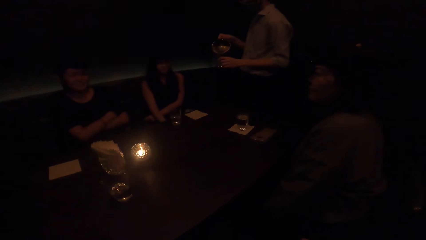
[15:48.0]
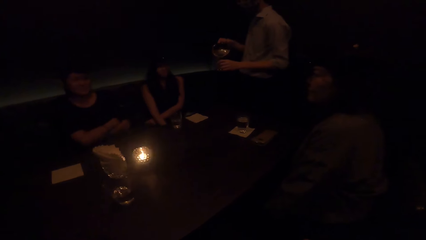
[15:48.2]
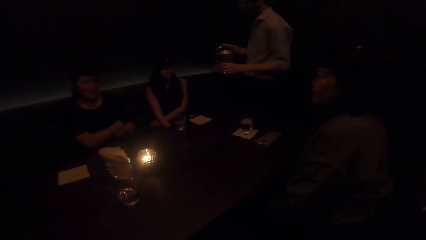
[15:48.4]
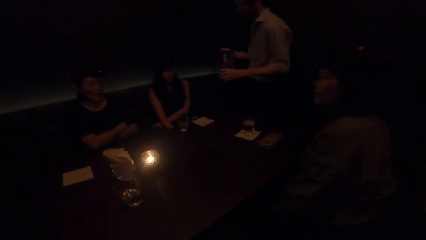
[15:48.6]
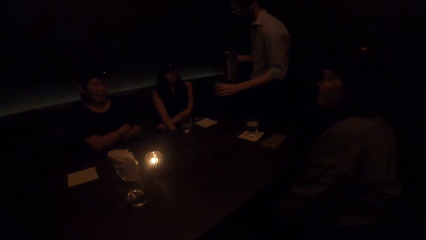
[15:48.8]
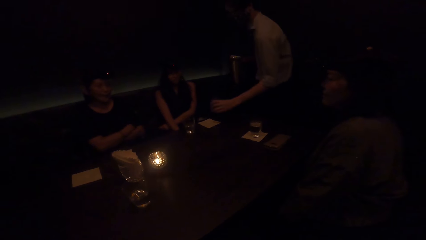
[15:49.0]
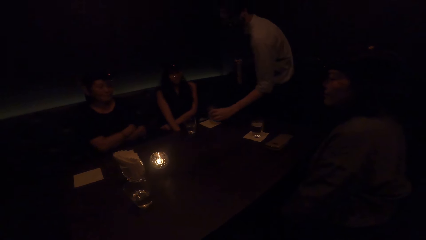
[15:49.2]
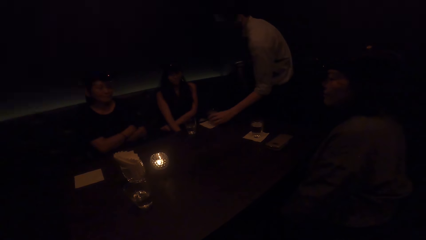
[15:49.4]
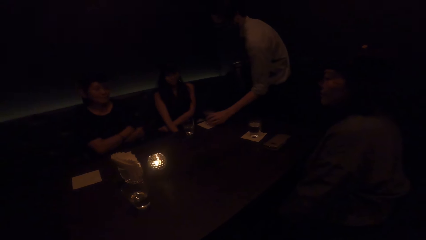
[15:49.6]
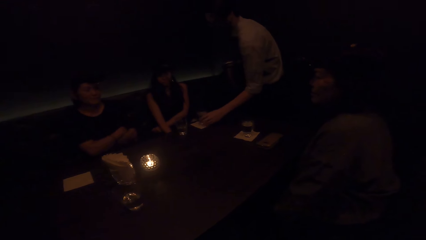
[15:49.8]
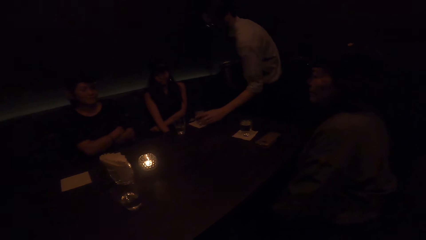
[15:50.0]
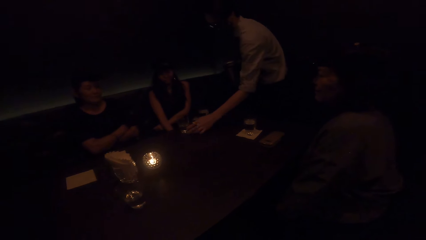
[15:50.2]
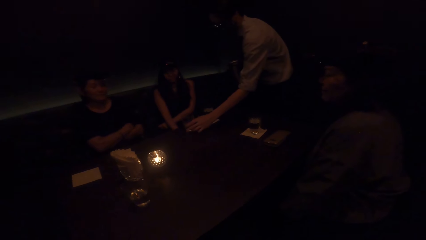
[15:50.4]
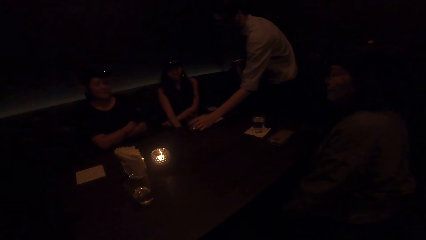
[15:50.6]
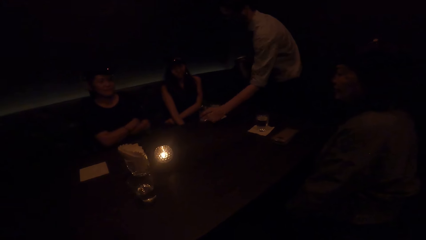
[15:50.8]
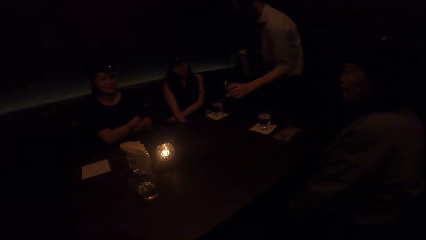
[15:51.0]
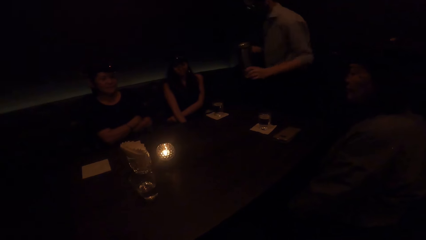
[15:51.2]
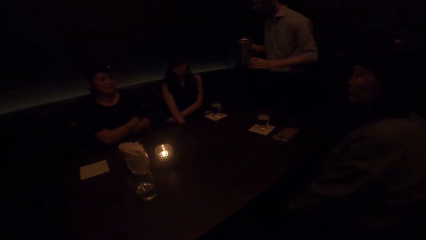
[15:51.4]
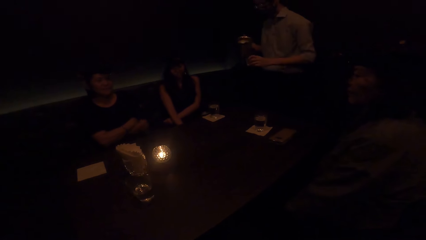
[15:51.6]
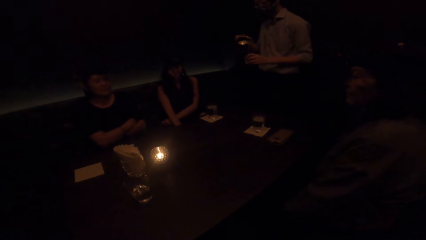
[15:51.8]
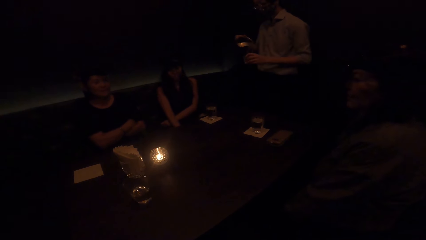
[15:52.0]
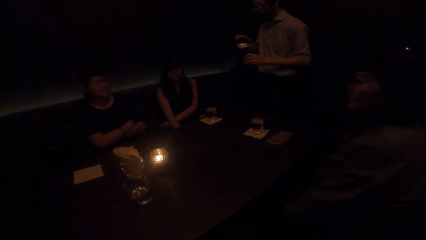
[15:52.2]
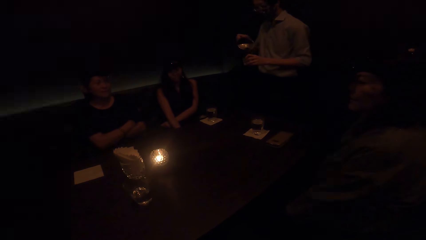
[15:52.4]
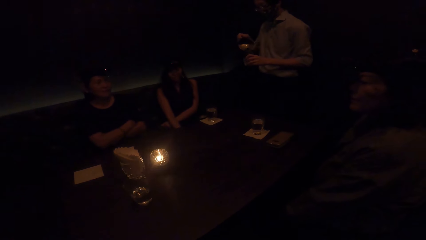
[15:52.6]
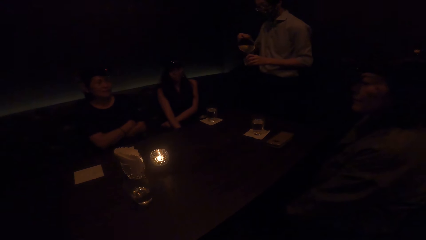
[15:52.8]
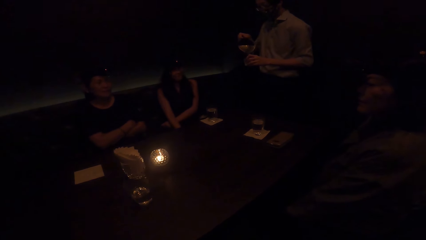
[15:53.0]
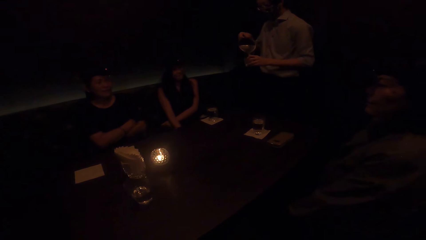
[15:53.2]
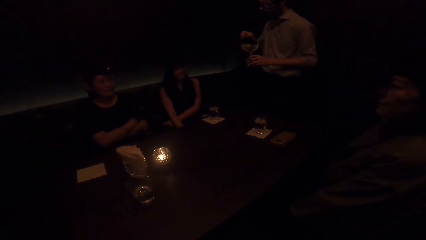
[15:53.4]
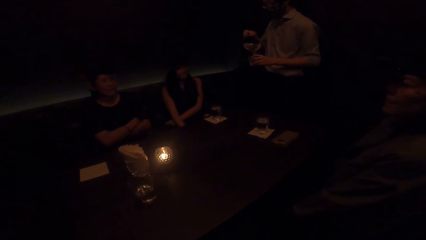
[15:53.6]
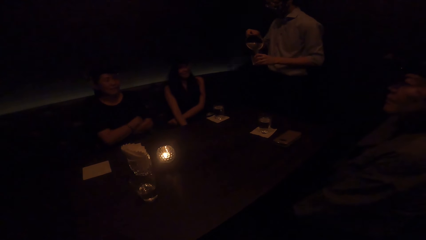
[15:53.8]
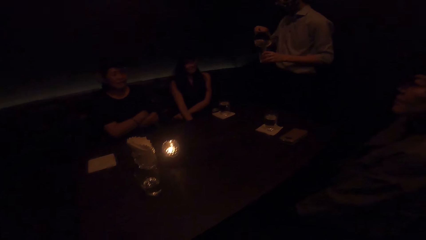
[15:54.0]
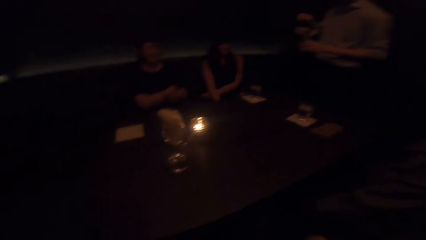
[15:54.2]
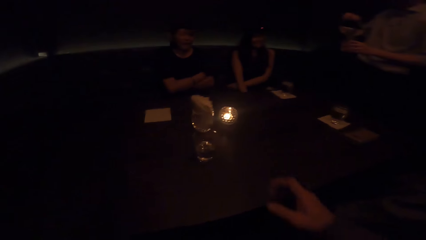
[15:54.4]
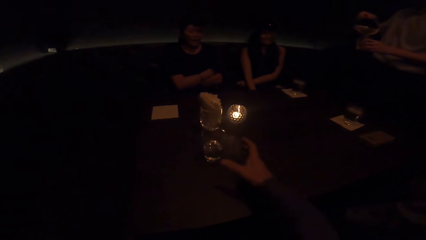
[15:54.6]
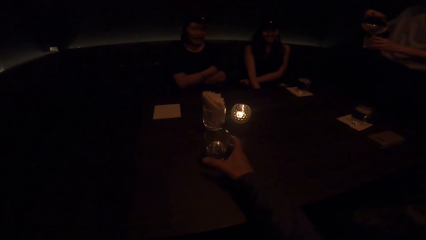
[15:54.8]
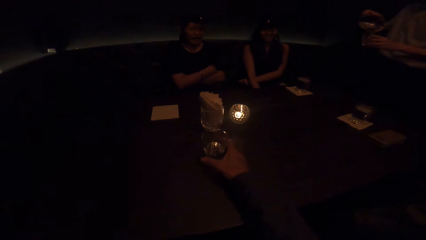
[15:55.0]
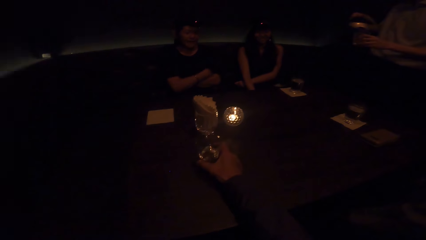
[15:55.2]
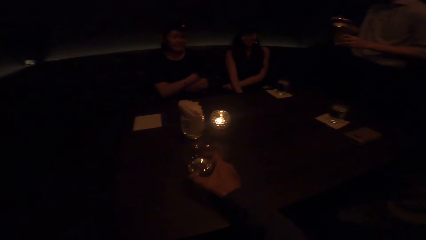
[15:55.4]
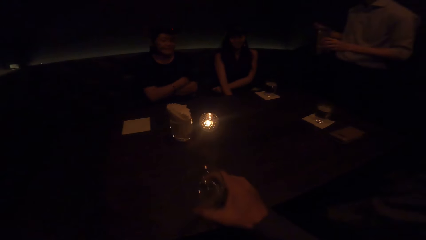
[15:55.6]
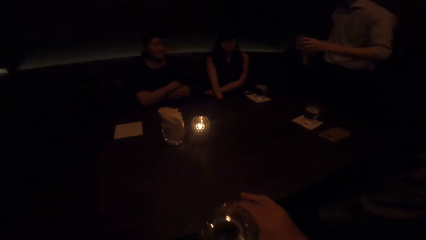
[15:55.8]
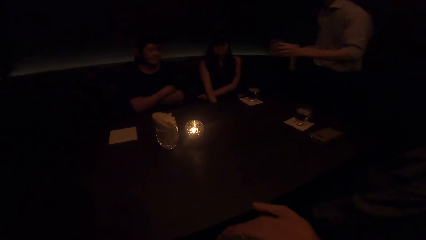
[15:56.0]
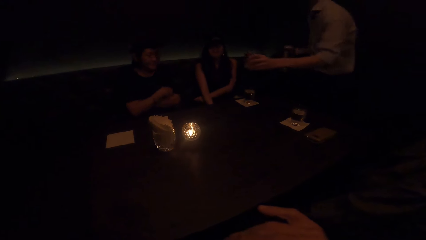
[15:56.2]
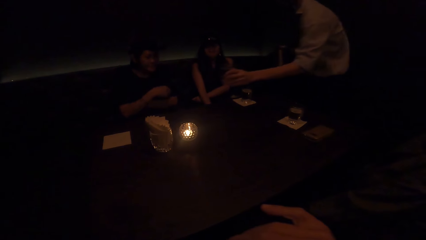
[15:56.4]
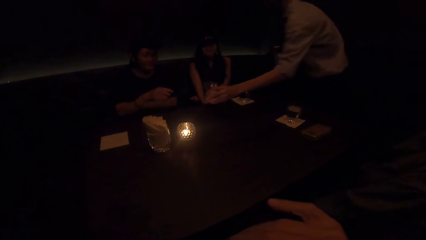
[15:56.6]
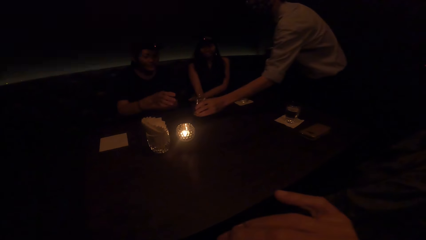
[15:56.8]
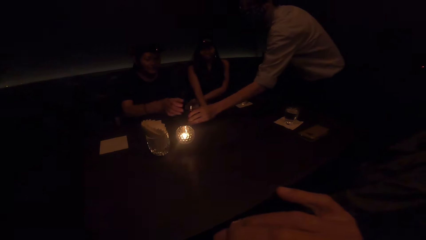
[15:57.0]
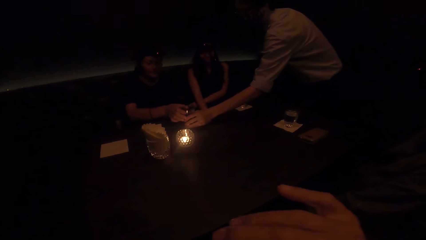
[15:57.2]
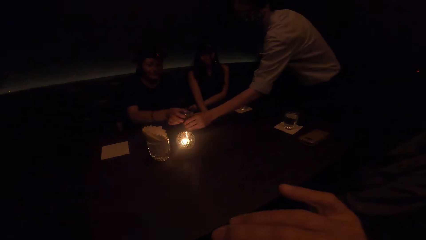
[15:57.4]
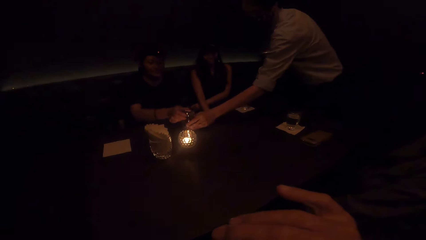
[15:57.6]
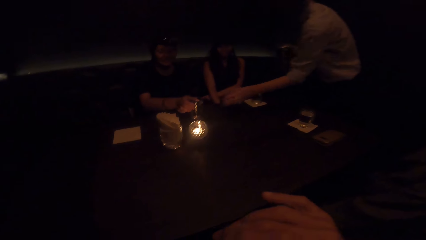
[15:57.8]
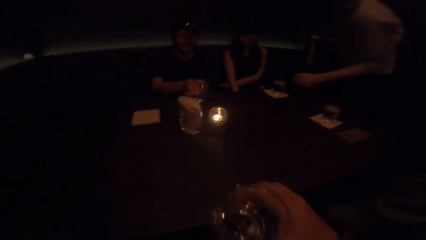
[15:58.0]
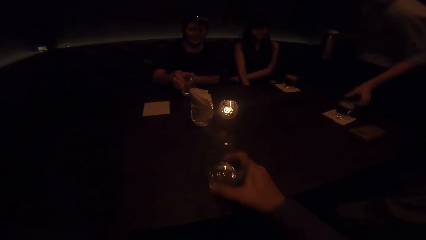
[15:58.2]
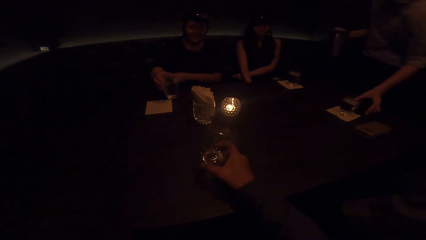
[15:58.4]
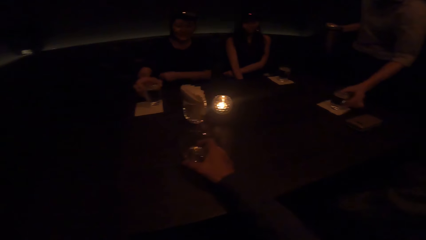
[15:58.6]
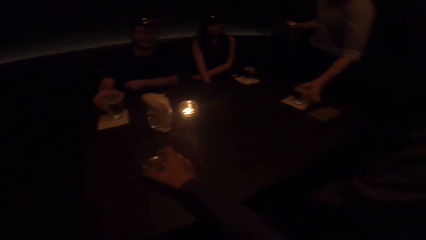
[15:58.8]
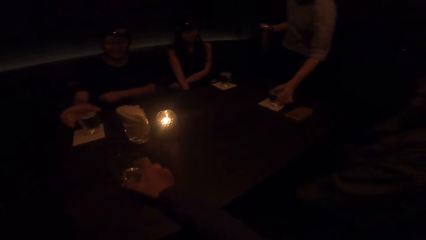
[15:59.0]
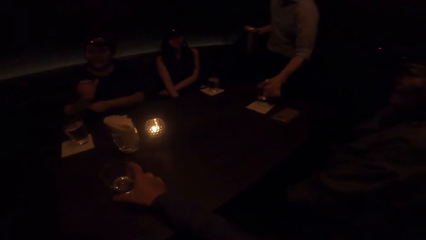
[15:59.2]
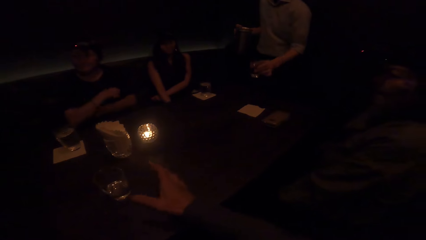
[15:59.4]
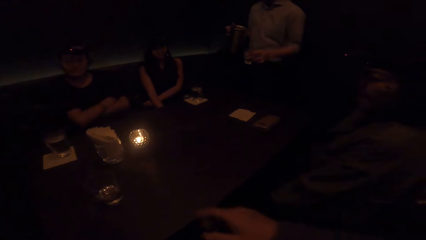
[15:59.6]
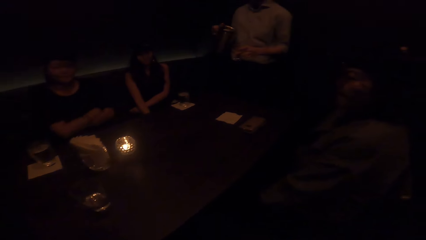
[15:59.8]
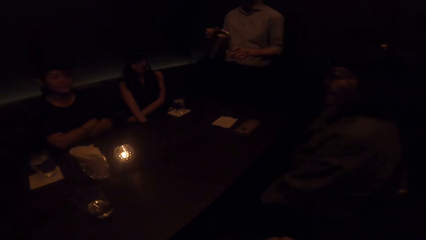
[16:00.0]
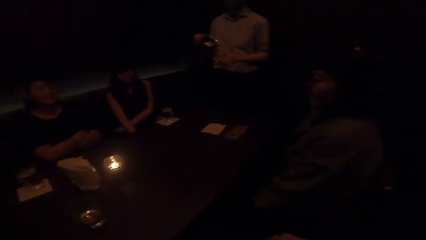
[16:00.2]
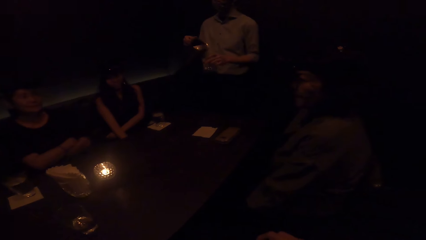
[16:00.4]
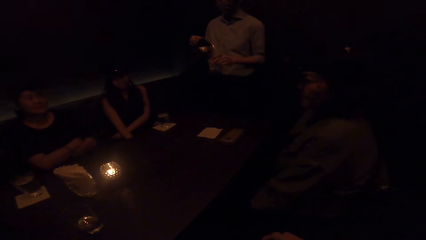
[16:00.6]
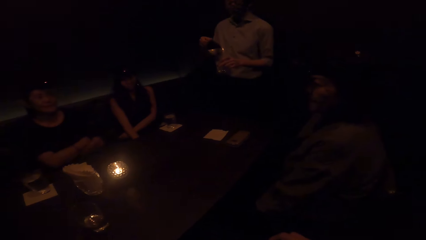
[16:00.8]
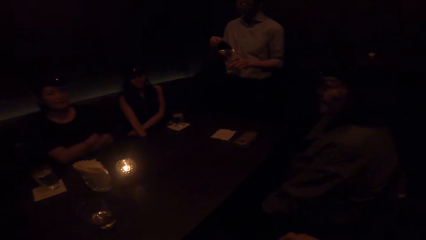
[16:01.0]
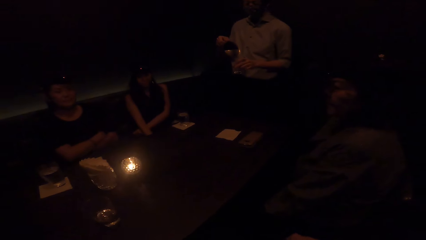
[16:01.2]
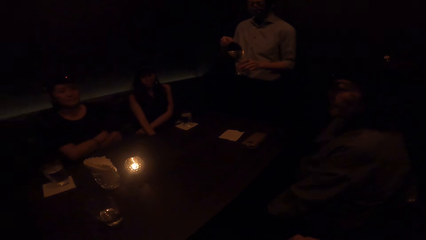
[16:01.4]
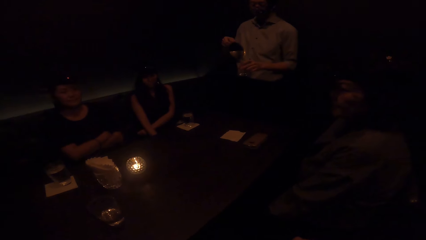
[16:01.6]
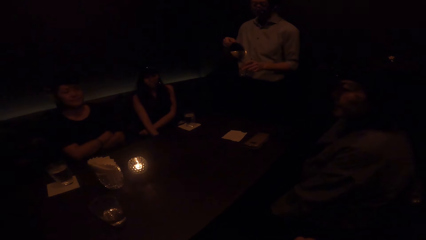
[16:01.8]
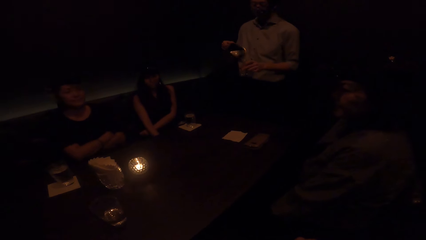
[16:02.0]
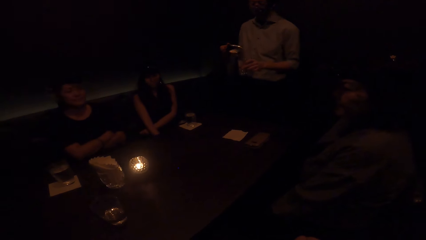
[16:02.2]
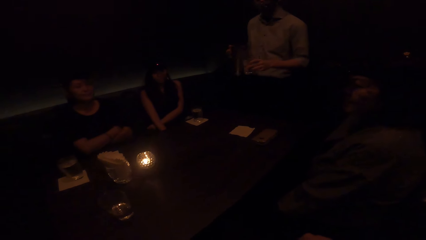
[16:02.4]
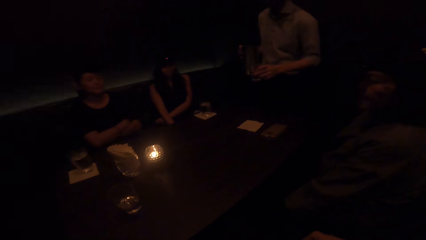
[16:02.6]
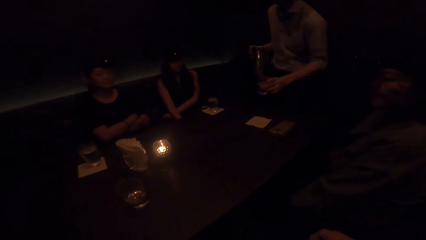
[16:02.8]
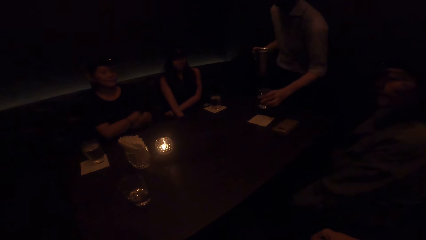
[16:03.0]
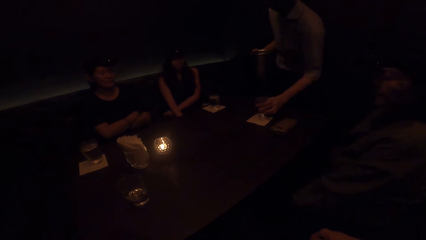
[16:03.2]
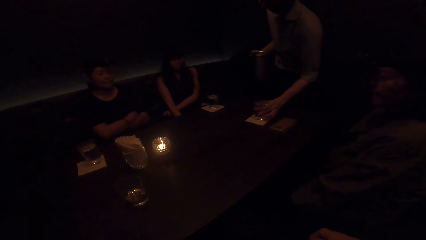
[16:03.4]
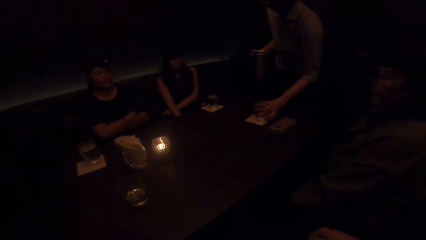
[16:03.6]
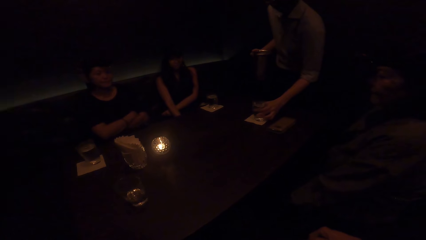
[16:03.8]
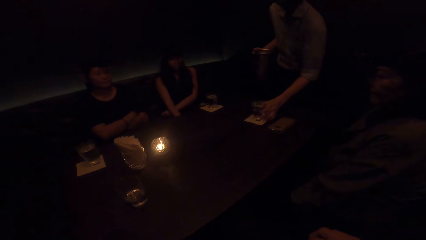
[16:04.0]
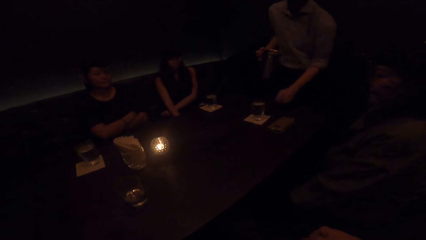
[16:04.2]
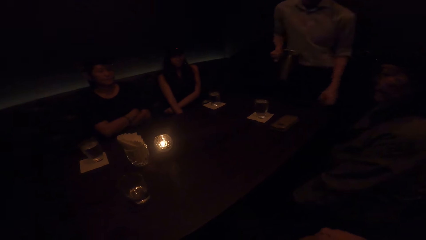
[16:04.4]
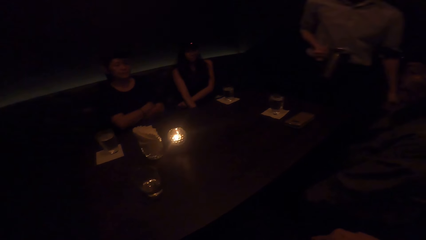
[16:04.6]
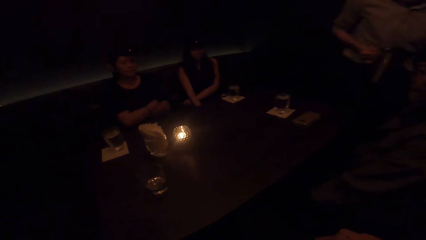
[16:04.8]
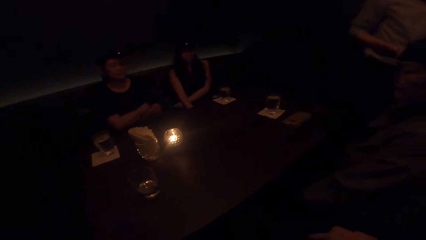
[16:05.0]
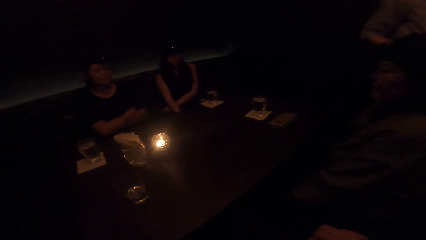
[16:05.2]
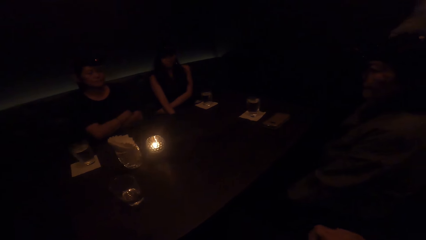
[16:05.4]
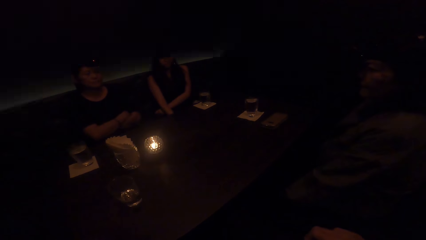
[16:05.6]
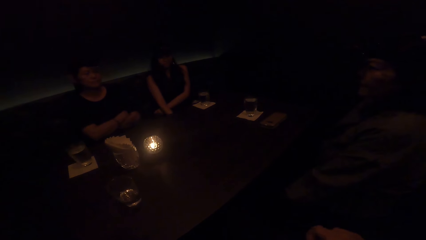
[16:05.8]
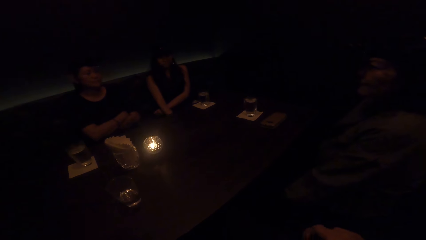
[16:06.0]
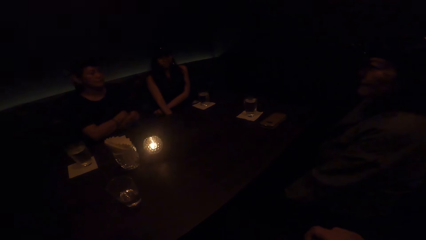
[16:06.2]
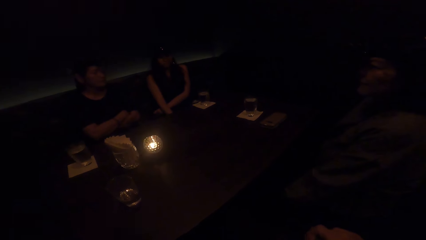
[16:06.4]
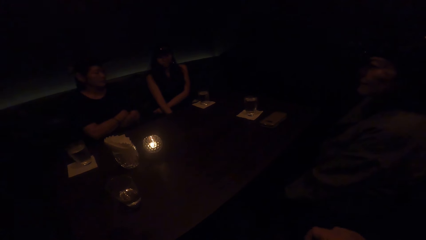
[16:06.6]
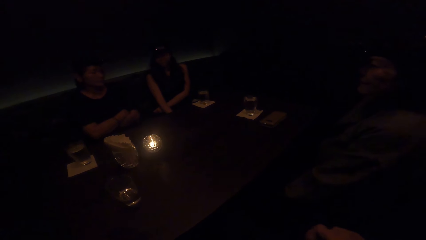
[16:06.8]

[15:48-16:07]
A woman crosses hands. A waiter drops the cup of water in his left hand on the table. He picks a cup from the table with his left hand, and fills the cup in his left hand with water from the jar in his right hand. The camera wearer picks a cup of water from the table with the right hand. She drinks from the cup of water in the right hand. The woman moves a hand. The waiter drops the cup of water in his left hand on the table. The waiter gives the woman a glass. The woman adjusts the cup of water on the table with her right hand. The camera wearer drops the cup of water in her right hand on the table. The woman puts the glass on the table. The waiter picks a cup from the table with his left hand. The woman crosses hands. The waiter fills the cup in his left hand with water from the jar in his right hand. He drops the cup of water in his left hand on the table. He walks around.
